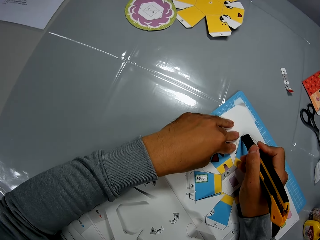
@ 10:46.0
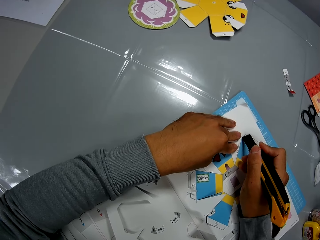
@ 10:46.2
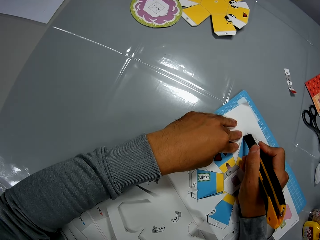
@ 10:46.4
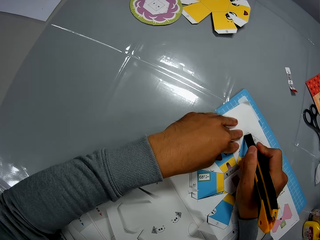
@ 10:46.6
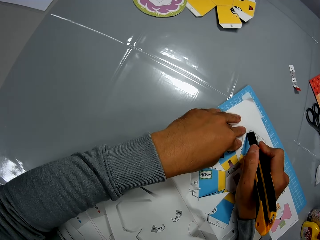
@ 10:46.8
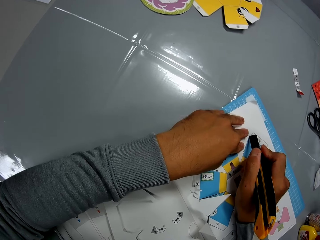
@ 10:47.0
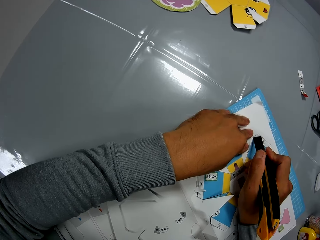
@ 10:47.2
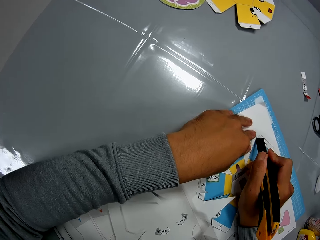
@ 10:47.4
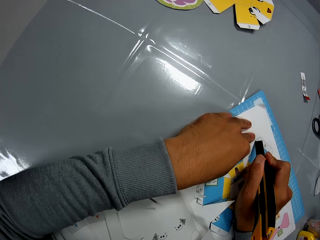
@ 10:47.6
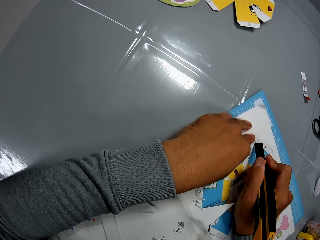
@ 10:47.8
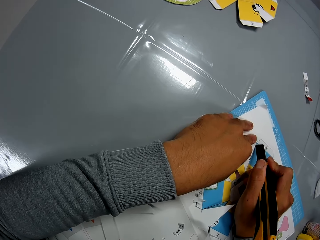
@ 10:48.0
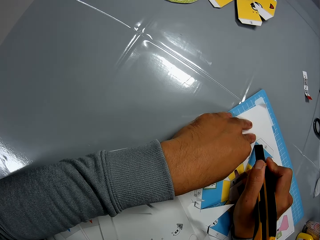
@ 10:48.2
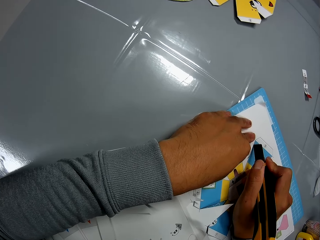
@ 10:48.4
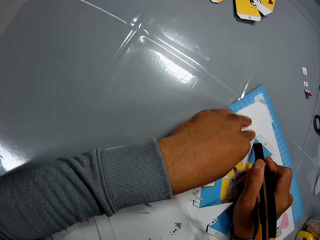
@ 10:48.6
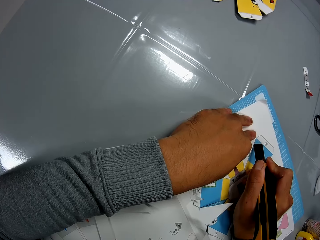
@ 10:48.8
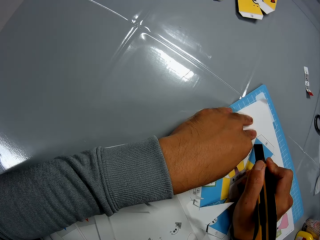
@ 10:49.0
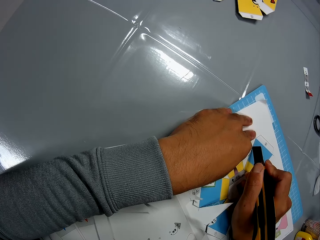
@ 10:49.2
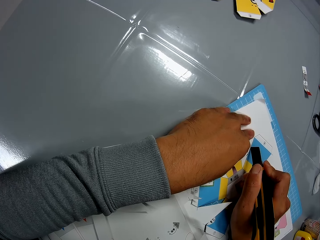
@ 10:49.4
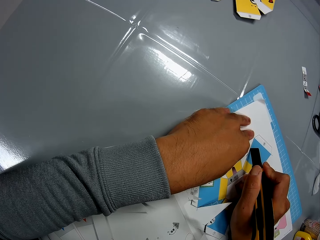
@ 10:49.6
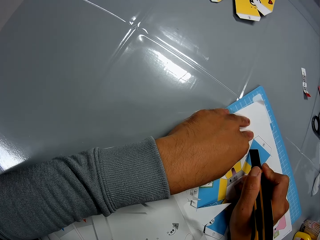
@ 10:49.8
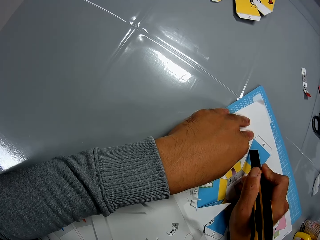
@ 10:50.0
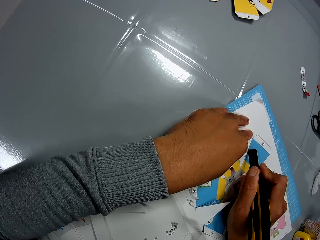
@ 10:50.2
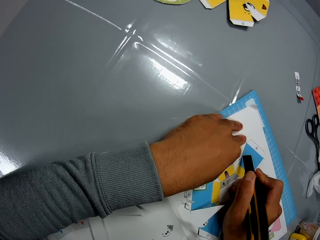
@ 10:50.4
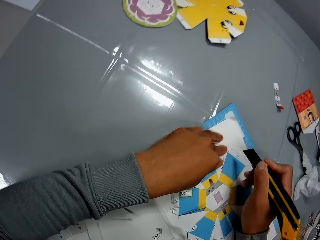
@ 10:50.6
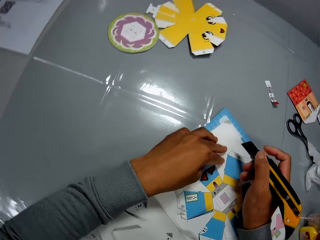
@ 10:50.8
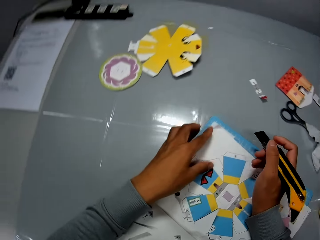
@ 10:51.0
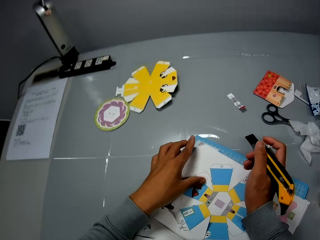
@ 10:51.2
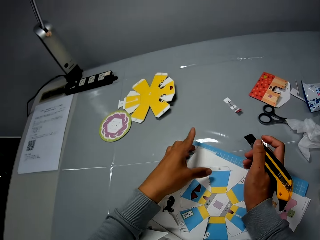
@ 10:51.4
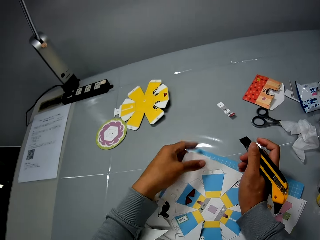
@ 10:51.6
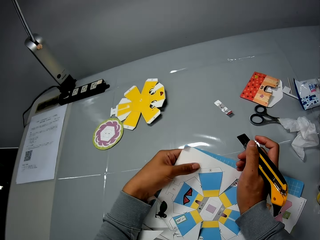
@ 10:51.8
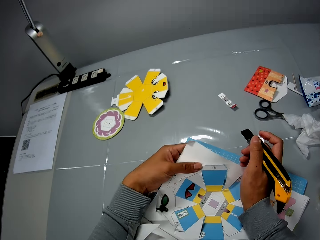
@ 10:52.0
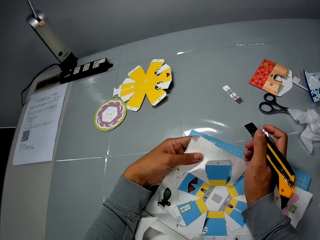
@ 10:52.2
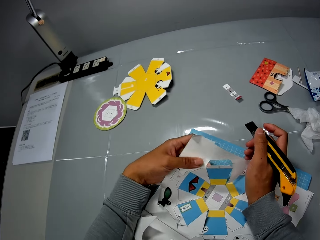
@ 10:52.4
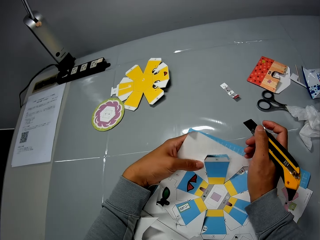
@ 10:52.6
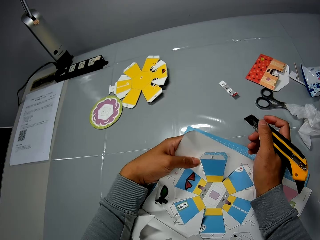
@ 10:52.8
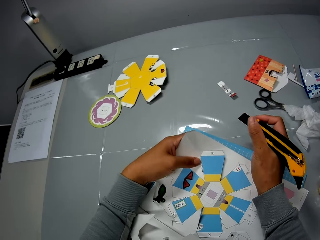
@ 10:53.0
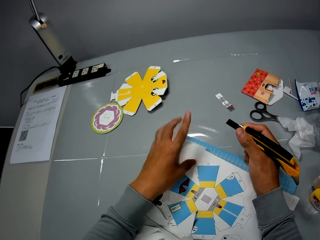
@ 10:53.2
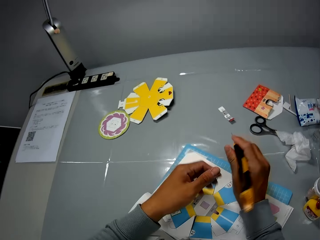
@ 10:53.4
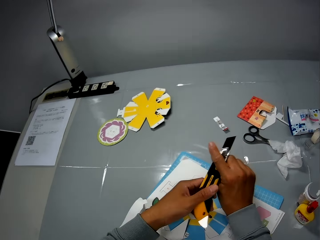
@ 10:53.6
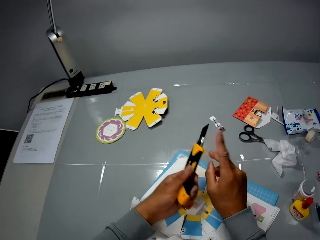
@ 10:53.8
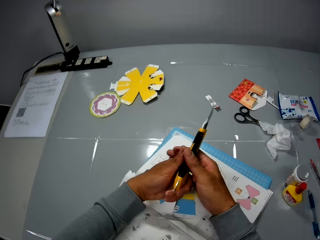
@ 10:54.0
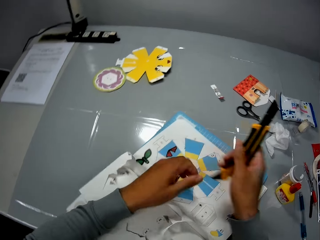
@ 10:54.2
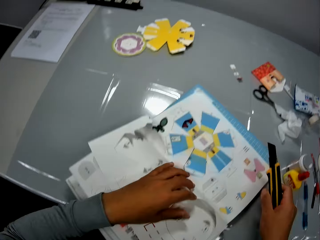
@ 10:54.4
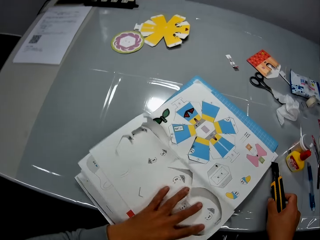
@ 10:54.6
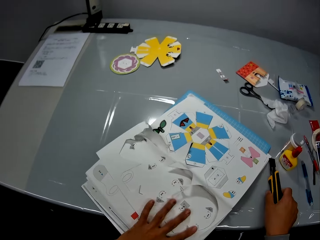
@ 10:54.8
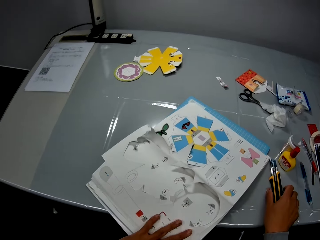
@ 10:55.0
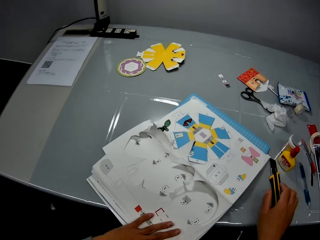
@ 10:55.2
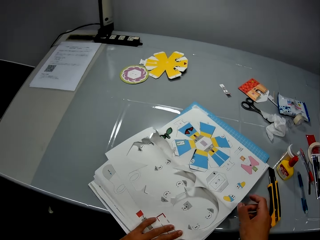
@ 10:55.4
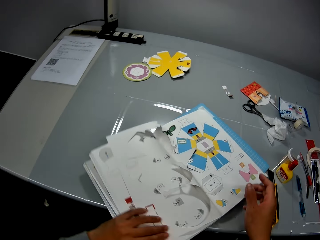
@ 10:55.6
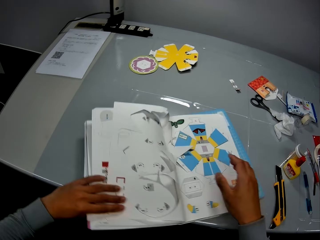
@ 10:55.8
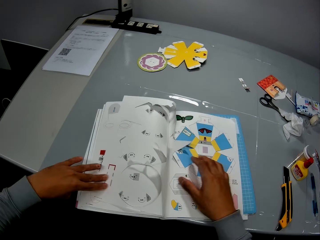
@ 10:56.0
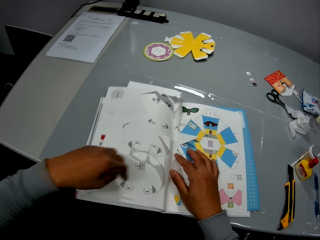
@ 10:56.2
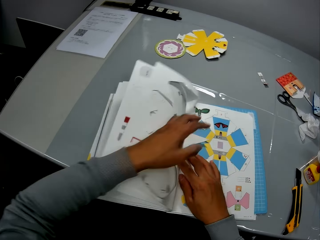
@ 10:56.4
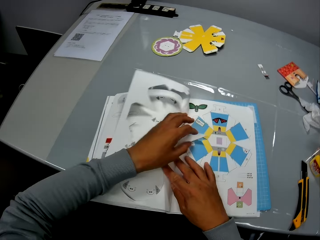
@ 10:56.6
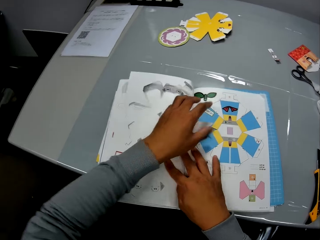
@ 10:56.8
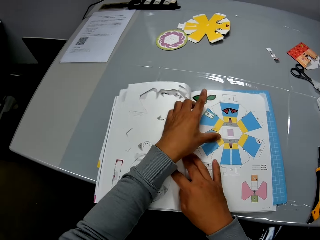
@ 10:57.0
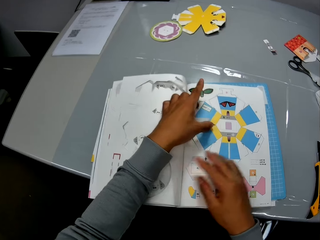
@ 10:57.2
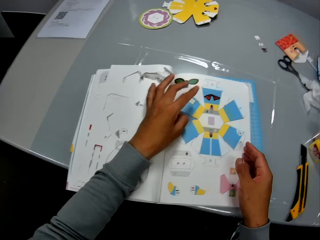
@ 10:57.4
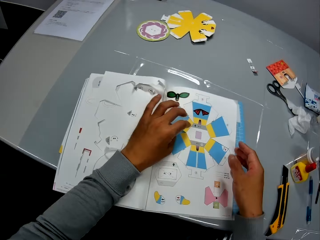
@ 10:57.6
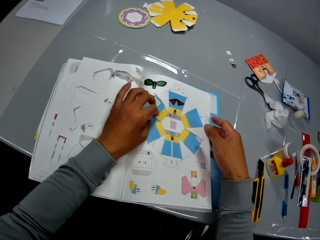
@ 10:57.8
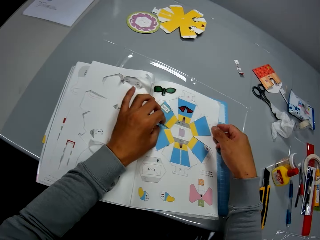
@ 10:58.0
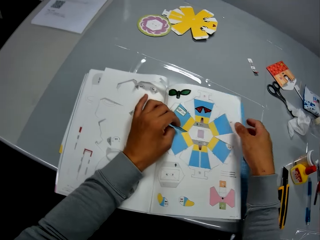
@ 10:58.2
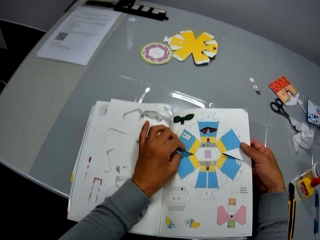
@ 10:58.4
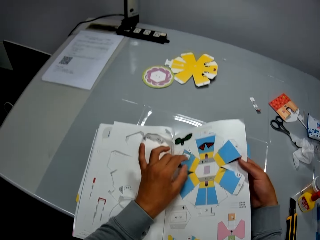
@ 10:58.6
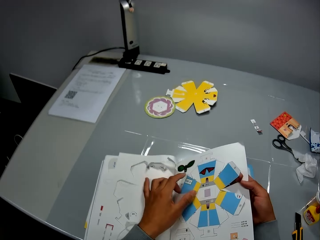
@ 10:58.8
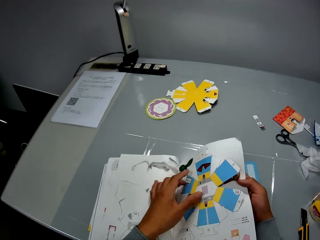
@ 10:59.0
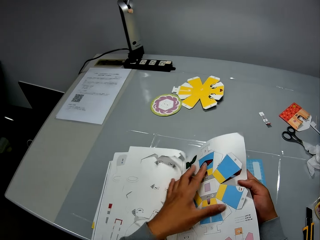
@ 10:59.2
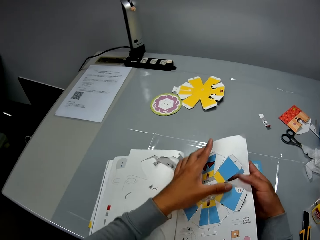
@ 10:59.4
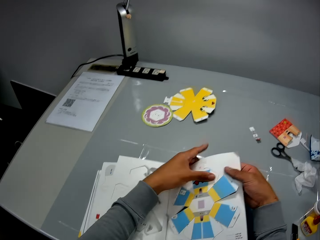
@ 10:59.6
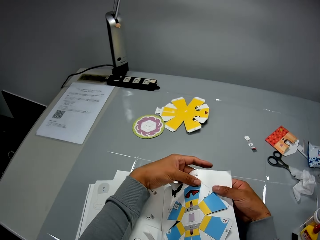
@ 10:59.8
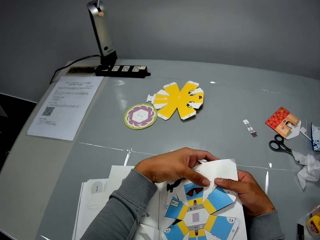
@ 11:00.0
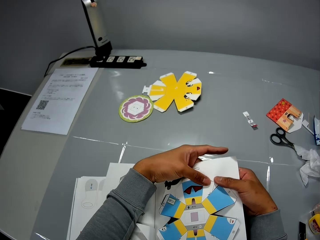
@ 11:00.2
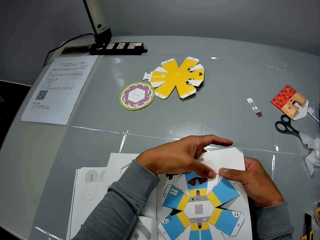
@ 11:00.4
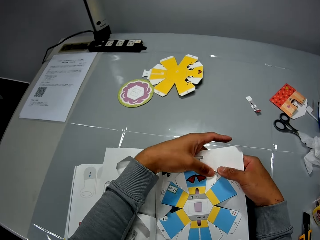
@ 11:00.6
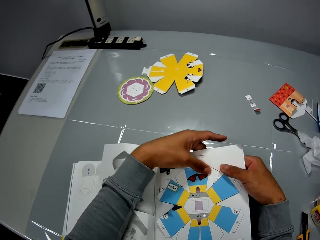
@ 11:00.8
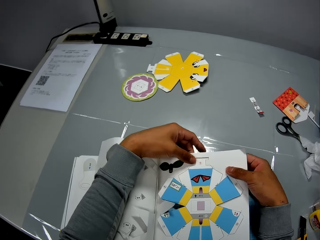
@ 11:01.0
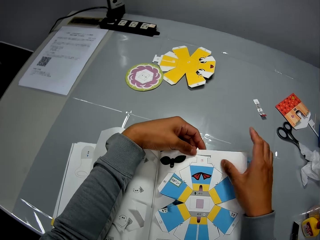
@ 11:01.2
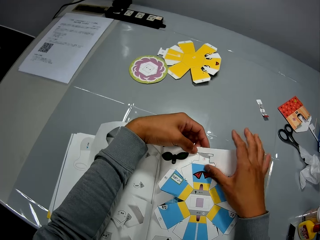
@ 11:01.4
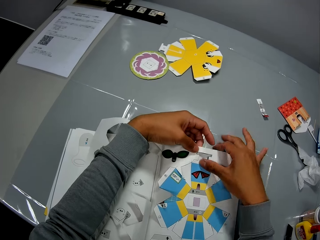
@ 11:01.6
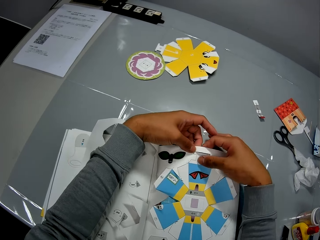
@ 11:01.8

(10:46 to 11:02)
The camera wearer cuts the paper. He adjusts the paper on a cutting mat. He tries to remove the cut part of the book with his left hand. He adjusts a utility knife. He passes the cutter to his left hand and back to his right hand. He drops the cutter in his right hand on the table. He adjusts the paper on the cutting mat. He removes the cut part of the book with both his hands.

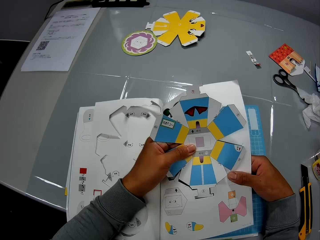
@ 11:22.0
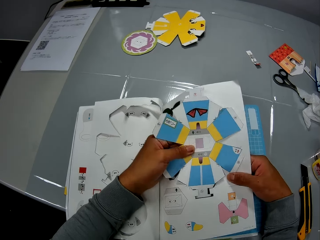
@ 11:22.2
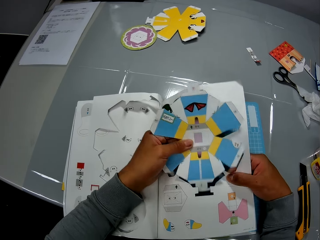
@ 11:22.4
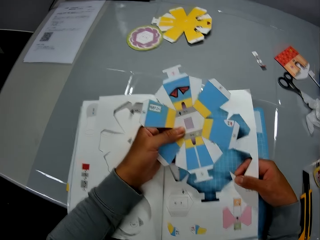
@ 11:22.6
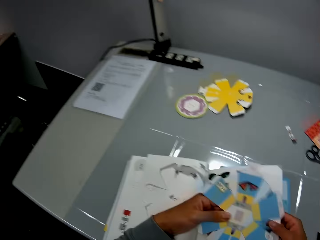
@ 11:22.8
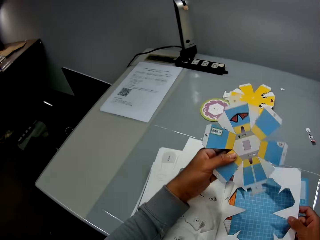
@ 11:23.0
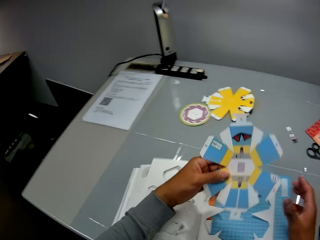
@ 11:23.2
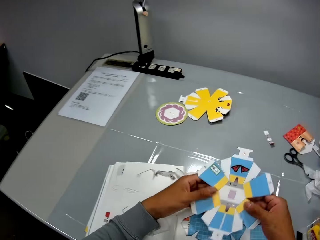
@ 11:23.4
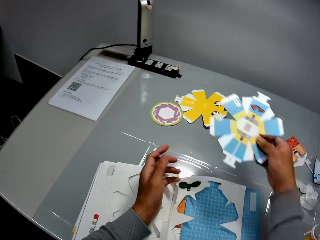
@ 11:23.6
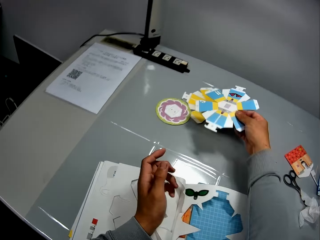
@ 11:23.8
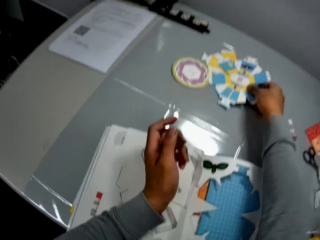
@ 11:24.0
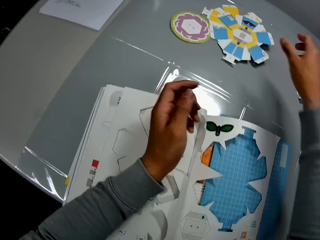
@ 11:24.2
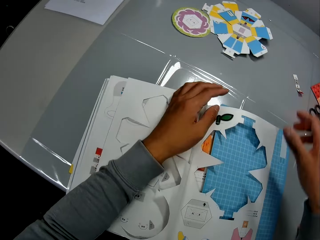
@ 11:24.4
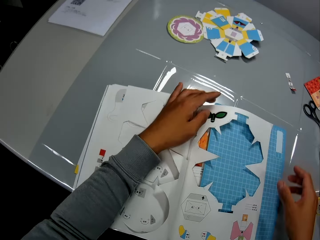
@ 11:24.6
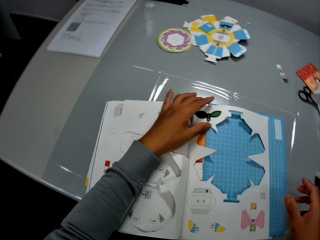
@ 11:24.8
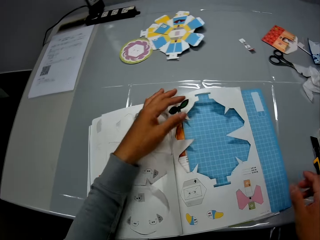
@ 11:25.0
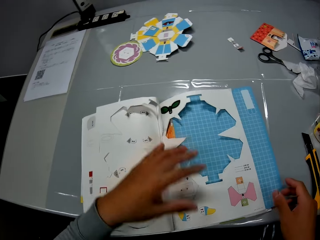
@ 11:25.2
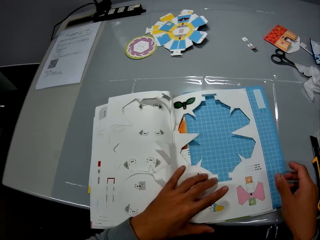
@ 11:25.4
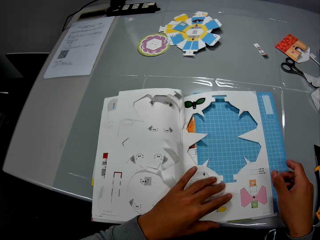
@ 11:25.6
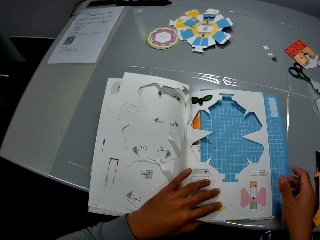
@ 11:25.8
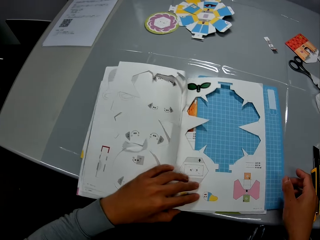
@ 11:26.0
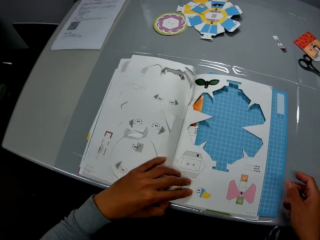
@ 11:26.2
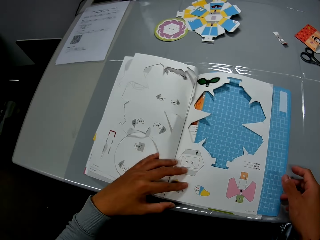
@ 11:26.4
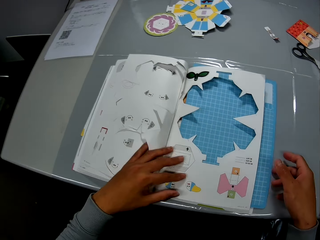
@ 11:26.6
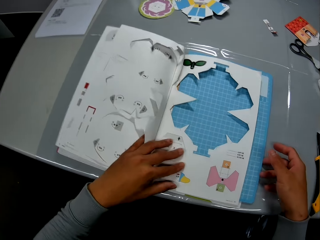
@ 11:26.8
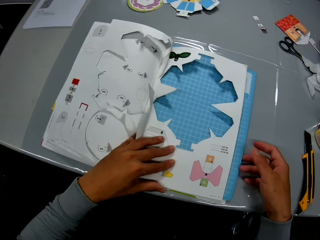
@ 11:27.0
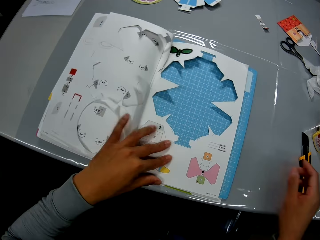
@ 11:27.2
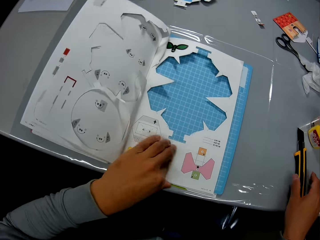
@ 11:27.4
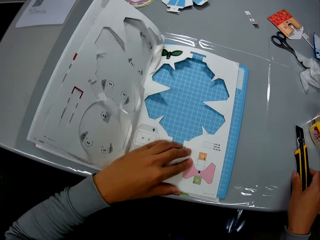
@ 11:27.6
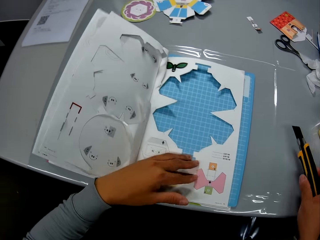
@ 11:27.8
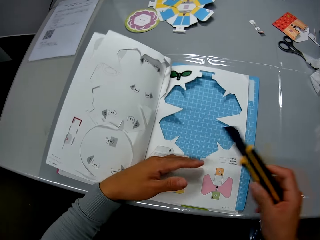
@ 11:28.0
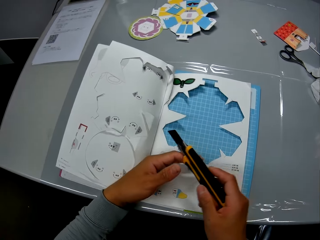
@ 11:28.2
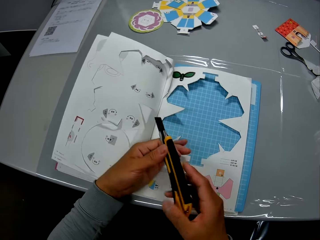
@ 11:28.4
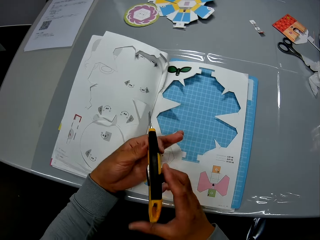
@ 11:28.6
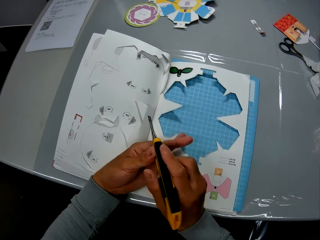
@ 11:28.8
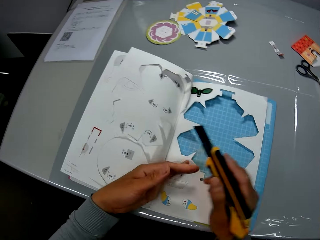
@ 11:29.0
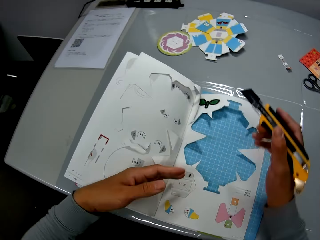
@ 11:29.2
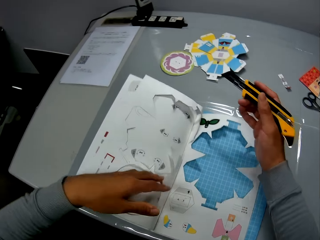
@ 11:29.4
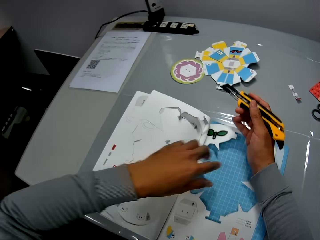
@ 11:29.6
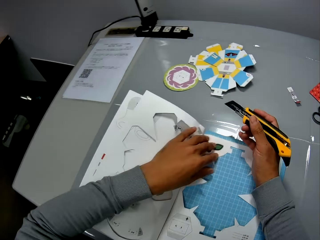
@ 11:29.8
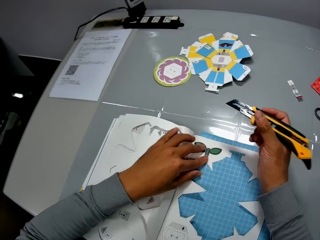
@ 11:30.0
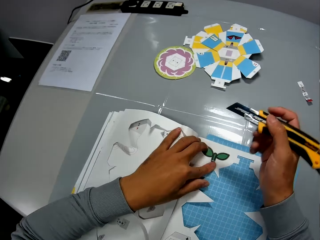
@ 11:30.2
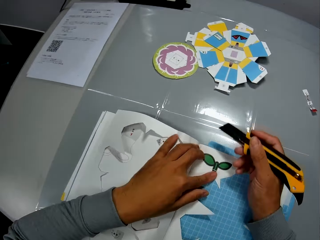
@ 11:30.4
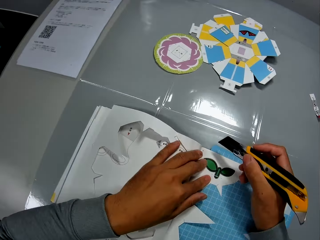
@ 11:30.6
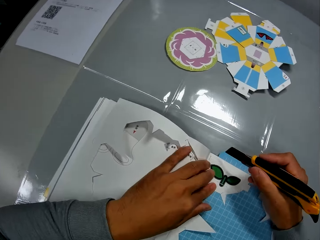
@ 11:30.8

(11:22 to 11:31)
The camera wearer drops the part he removed on the table with his right hand. He adjusts the book on the table with his hands. He picks up the cutter or utility knife from the table with his right hand. He adjusts the utility knife. He passes the cutter to his left hand and back to his right hand.
